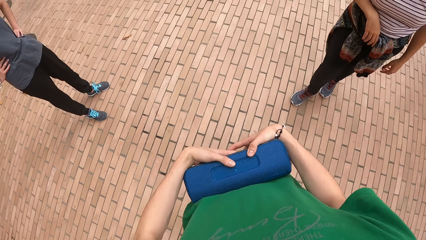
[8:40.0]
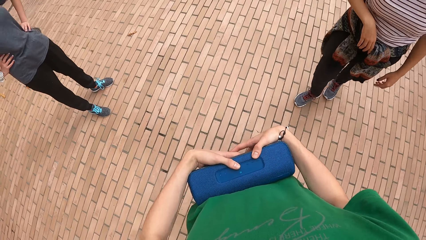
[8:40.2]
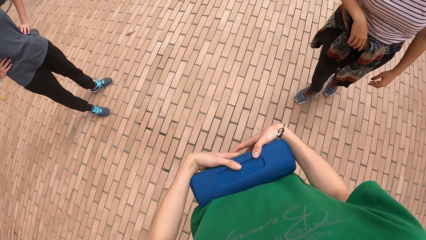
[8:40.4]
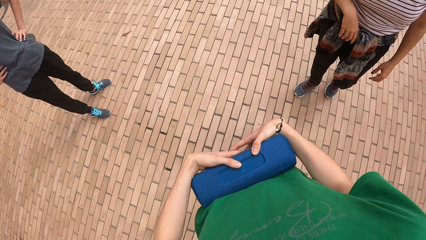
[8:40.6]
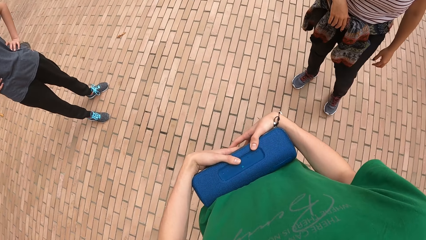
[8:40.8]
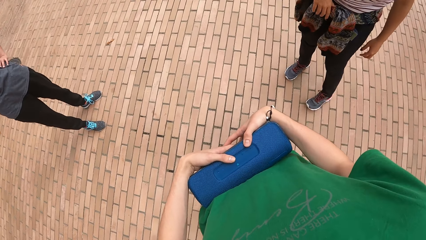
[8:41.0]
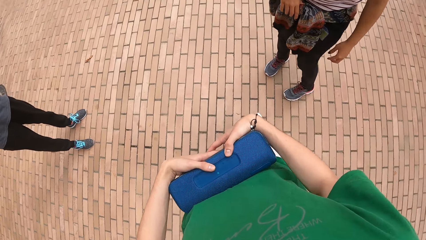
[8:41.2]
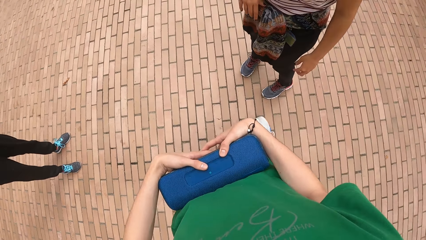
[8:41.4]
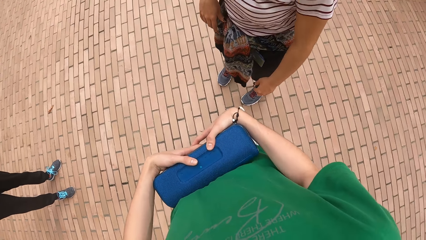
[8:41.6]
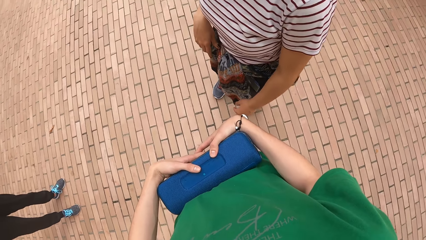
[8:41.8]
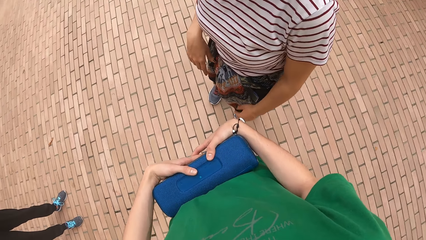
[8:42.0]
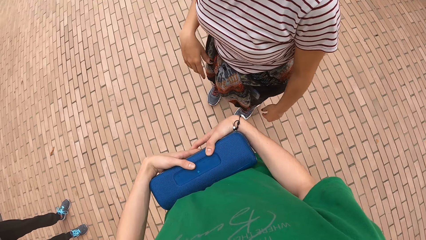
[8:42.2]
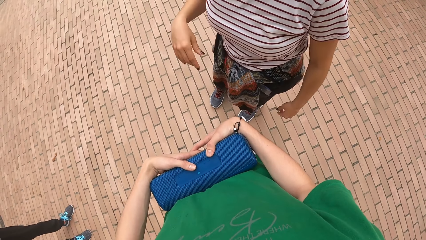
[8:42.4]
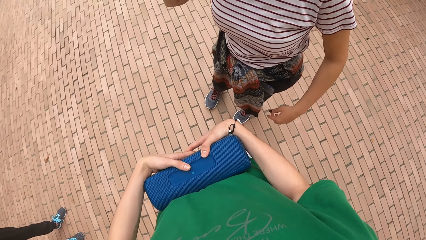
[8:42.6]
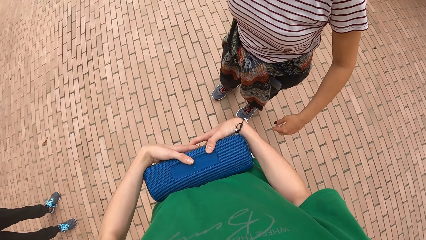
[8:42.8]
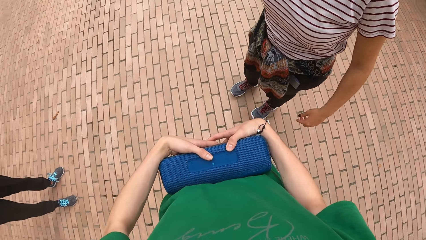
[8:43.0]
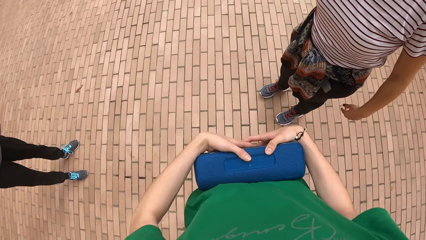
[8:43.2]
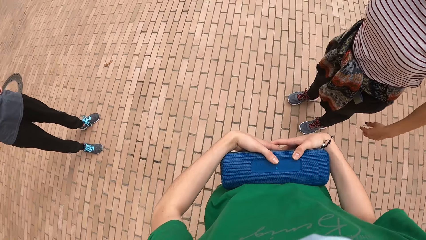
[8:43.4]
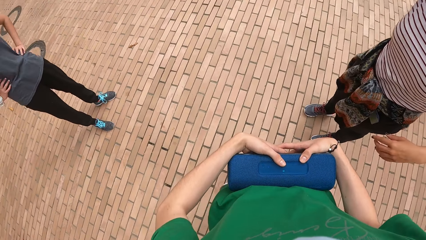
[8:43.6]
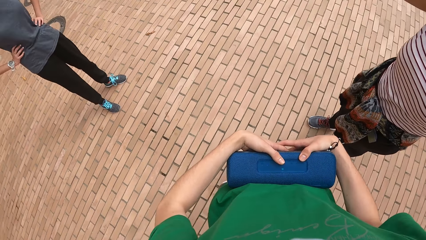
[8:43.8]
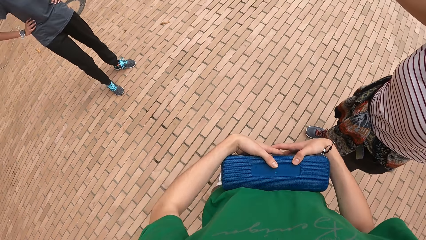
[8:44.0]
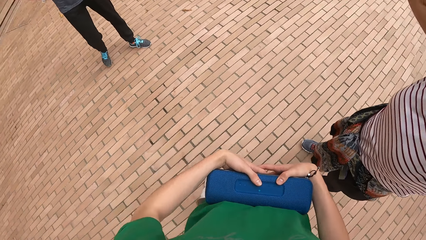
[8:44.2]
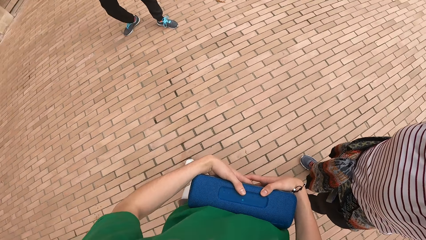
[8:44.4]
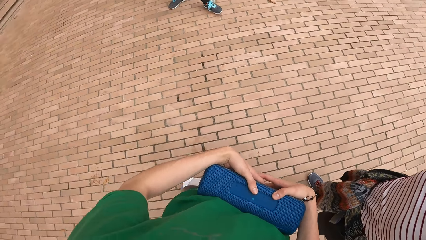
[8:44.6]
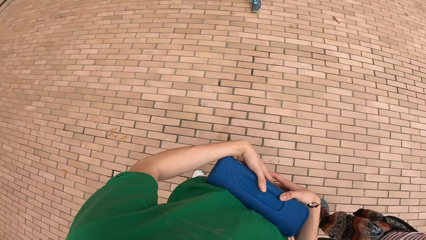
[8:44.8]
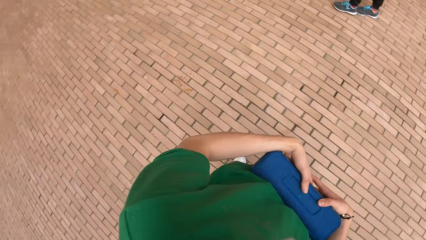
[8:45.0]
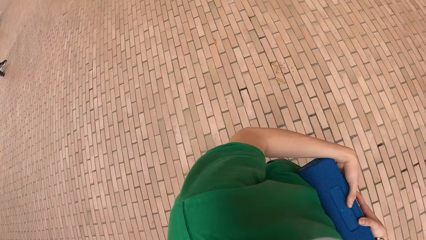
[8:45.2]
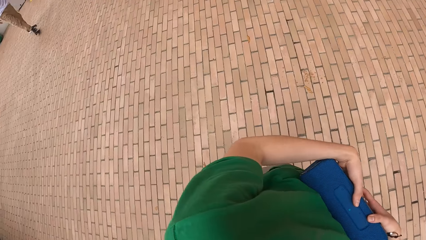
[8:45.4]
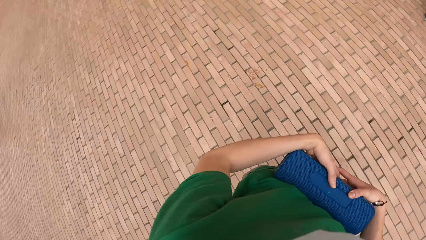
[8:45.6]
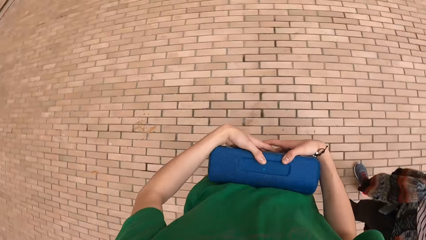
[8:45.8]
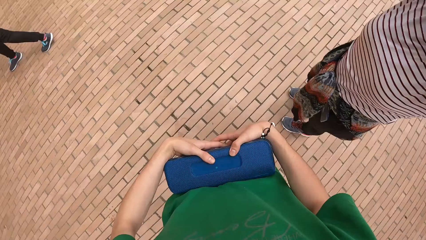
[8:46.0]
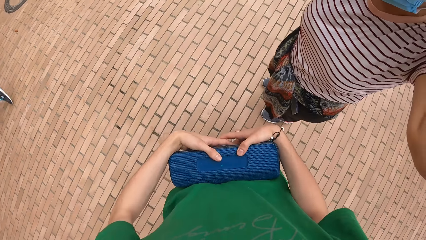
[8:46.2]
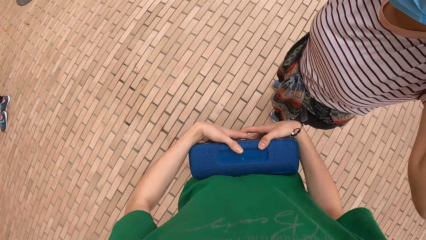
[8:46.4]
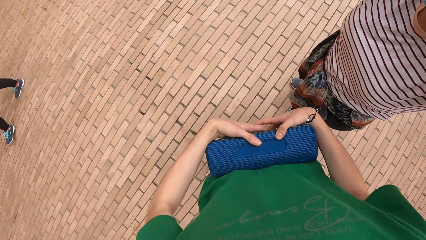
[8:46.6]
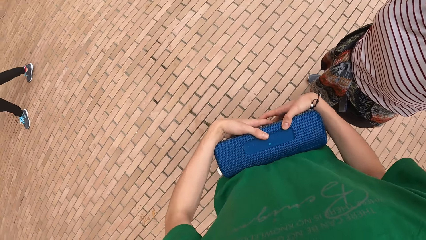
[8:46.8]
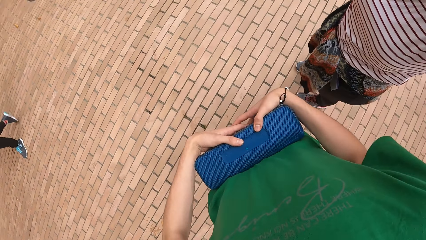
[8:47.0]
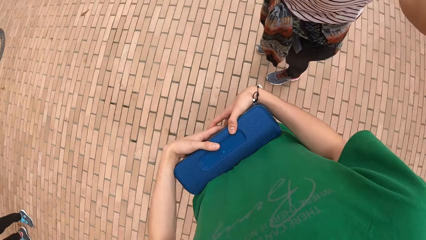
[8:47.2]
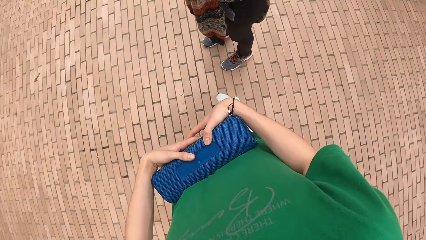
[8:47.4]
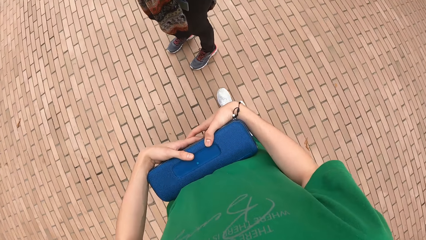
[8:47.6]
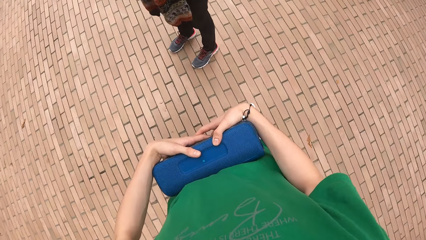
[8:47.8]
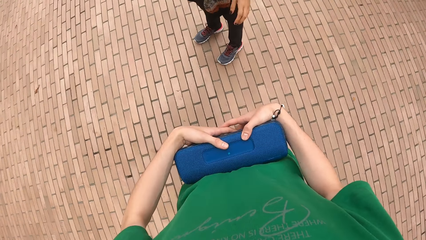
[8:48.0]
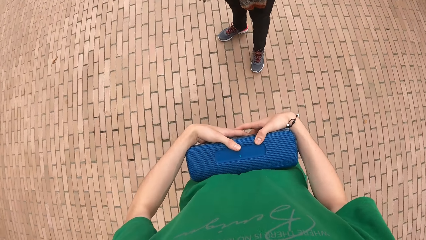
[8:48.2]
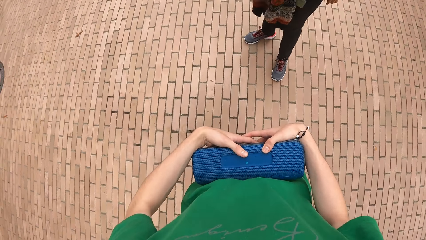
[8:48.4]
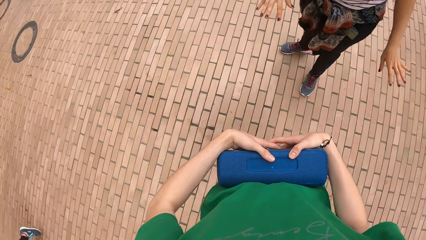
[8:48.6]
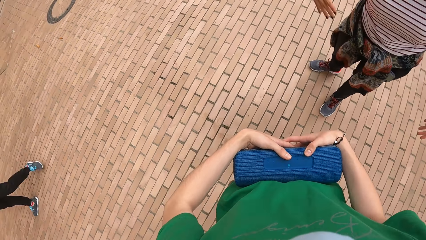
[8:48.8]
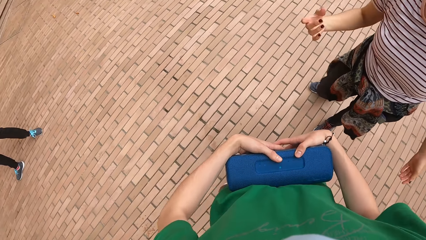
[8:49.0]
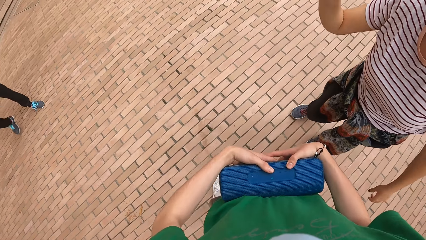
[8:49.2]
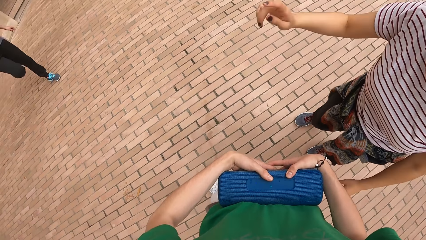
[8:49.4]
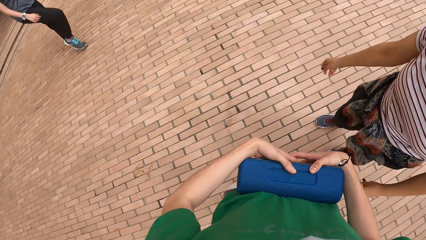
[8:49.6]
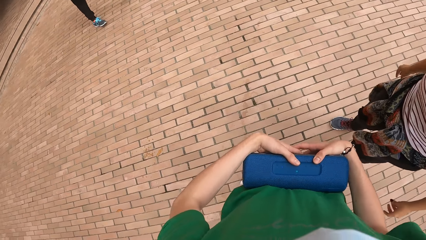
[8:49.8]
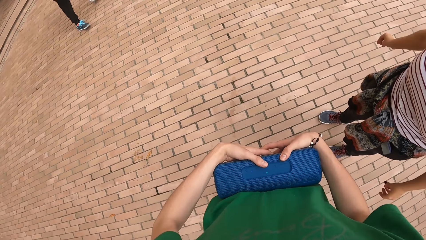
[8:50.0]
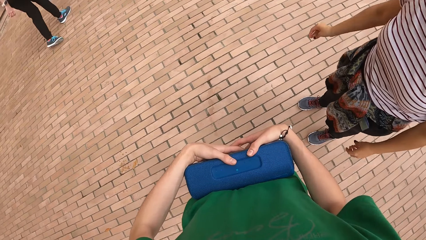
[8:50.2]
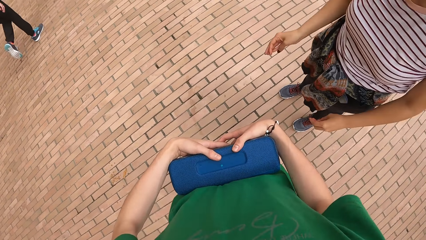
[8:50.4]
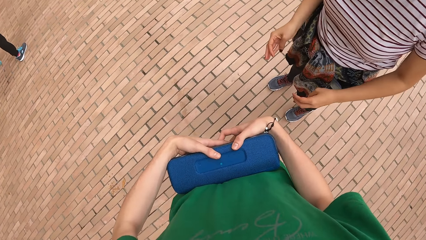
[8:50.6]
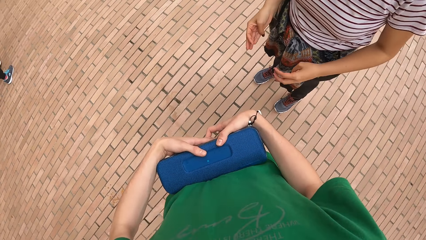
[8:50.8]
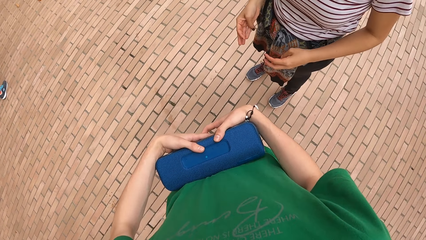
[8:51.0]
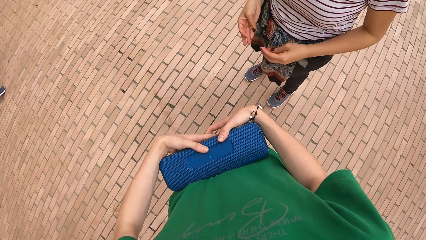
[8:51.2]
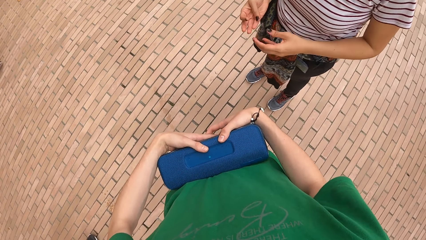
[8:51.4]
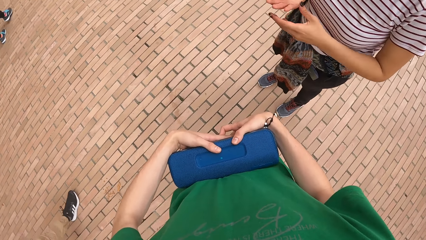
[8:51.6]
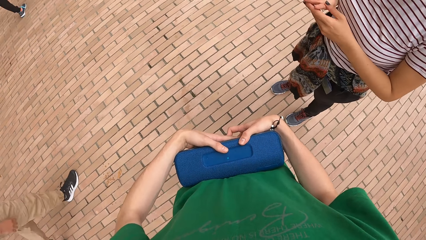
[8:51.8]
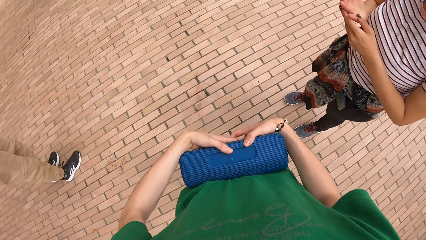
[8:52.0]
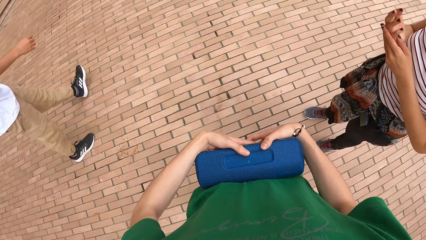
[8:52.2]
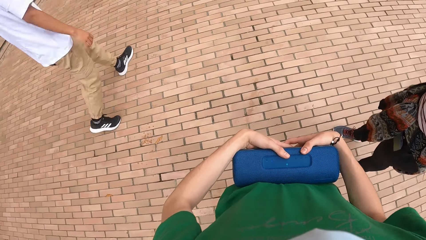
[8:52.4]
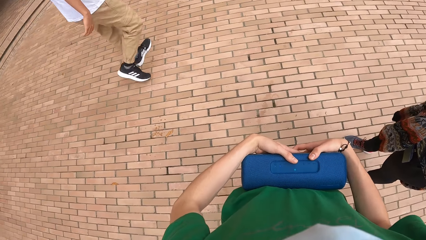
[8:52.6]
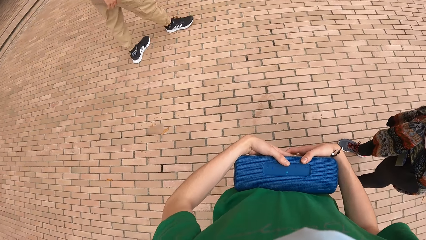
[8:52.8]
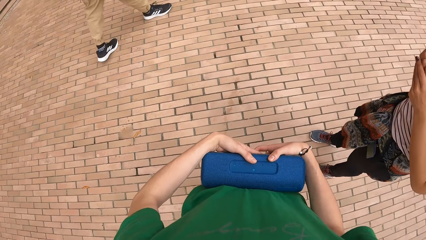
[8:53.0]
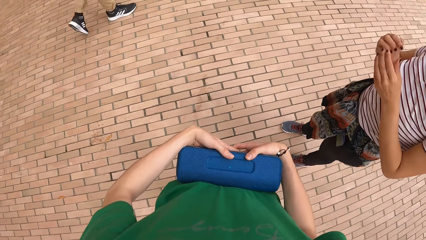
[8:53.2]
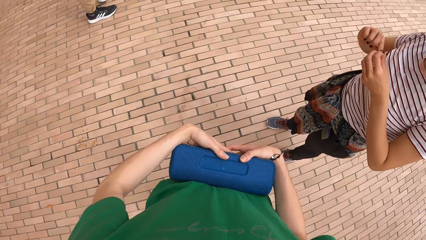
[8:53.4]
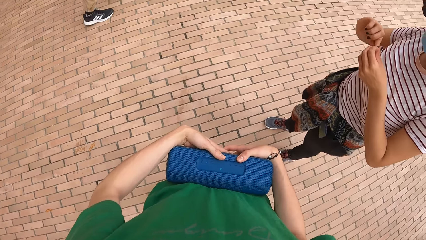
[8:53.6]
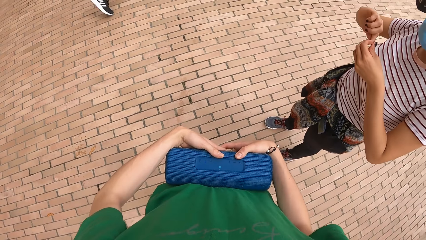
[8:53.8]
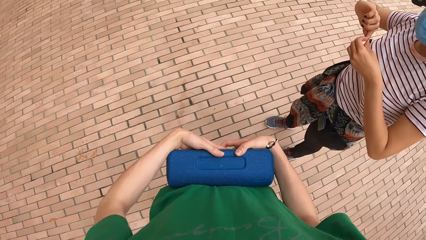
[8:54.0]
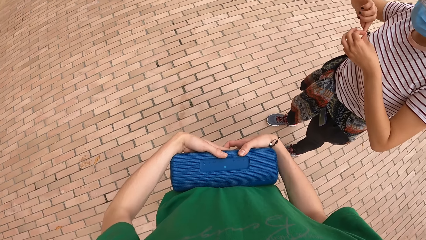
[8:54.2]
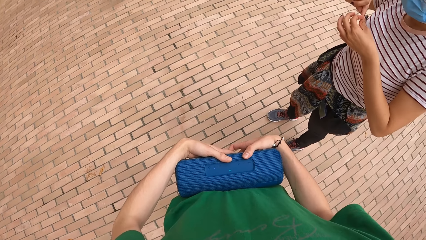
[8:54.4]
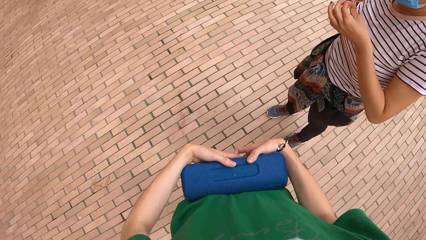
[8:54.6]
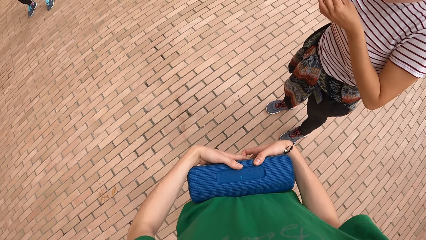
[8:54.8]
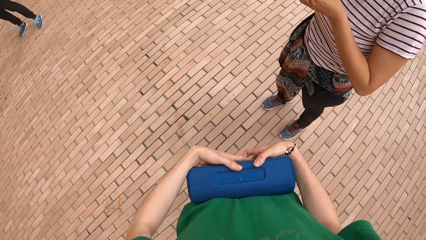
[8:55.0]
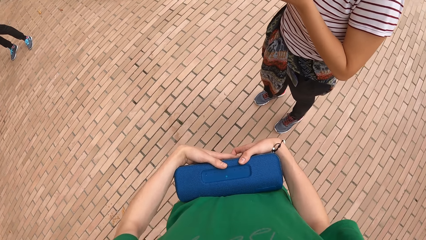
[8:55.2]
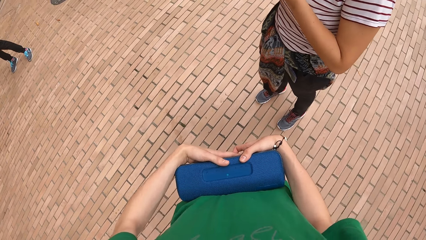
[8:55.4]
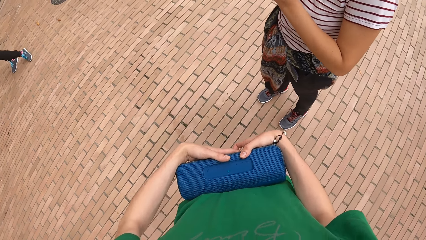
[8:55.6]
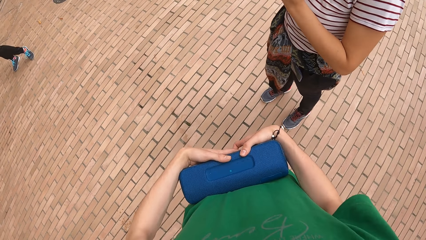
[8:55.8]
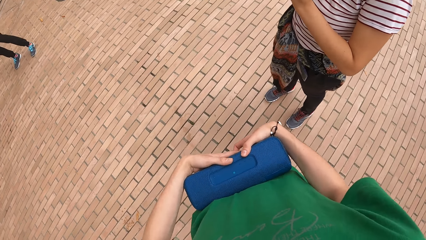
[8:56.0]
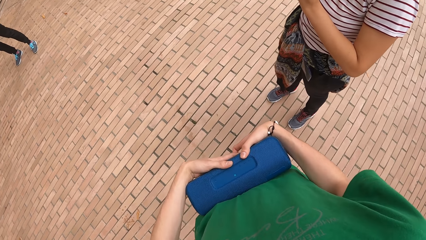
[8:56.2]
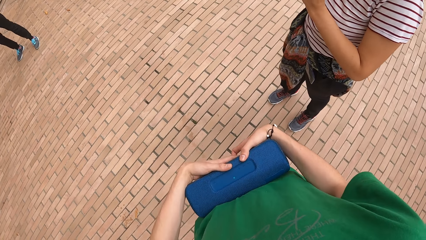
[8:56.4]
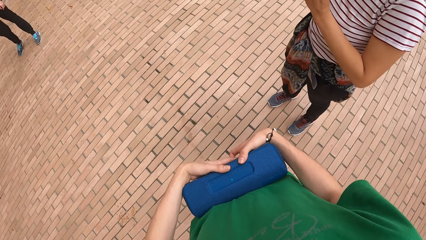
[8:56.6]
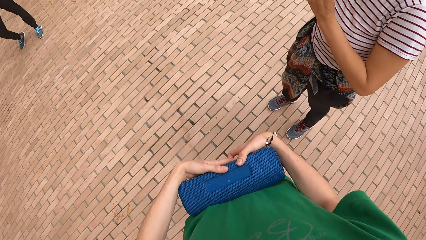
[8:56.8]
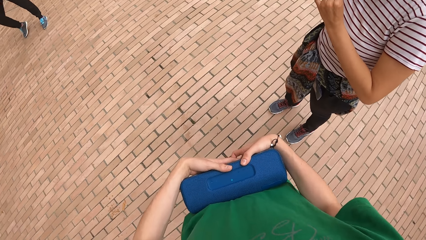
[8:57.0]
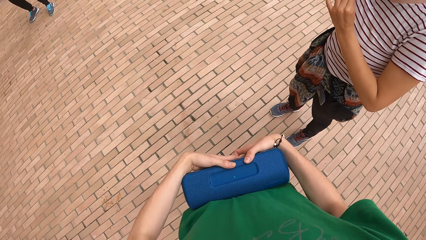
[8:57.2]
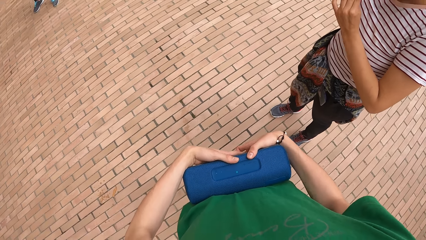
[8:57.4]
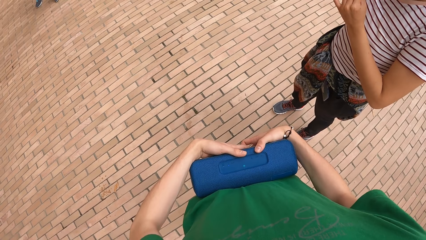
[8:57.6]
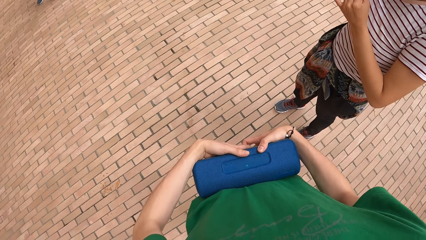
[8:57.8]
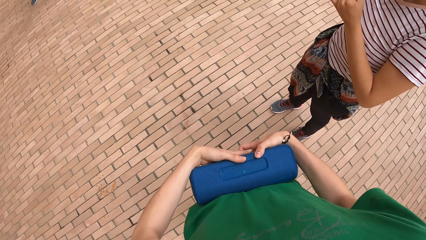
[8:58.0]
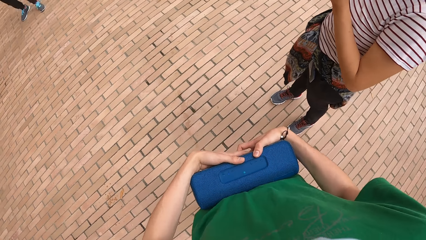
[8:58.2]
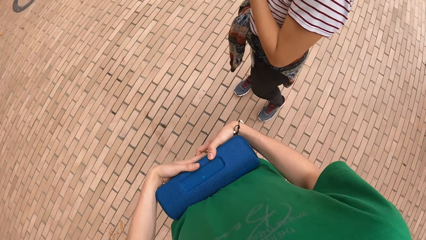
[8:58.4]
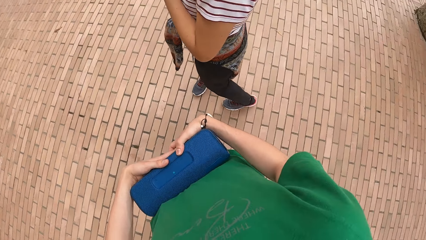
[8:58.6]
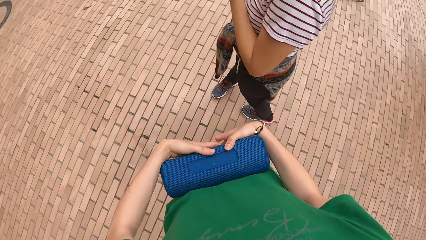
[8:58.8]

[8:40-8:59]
A woman does something with her hand. The camera wearer looks around the area. The woman converses with the camera wearer. The woman does hand movements. The camera wearer looks around the area. The woman removes dirt from her right index nail with her left hand.
